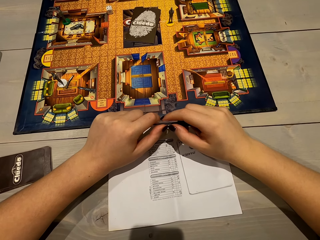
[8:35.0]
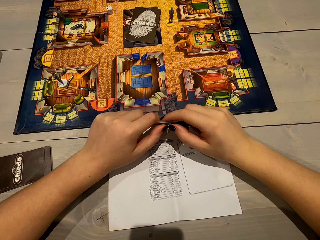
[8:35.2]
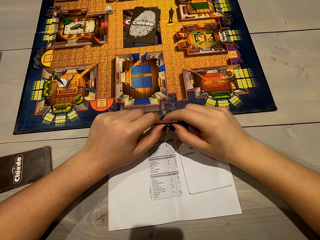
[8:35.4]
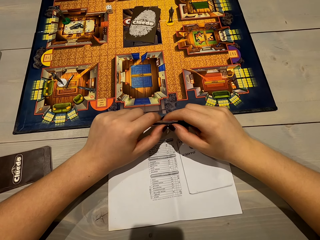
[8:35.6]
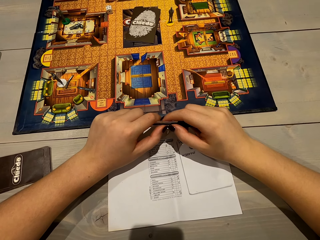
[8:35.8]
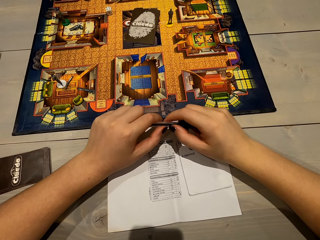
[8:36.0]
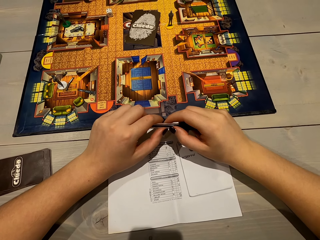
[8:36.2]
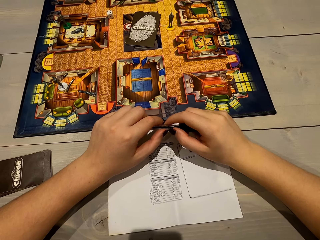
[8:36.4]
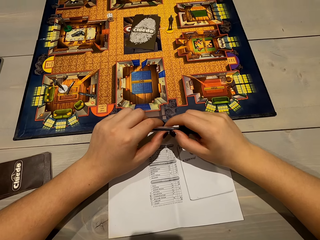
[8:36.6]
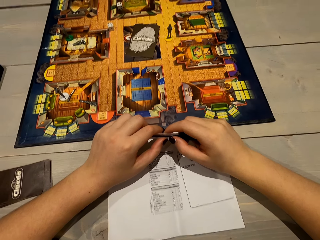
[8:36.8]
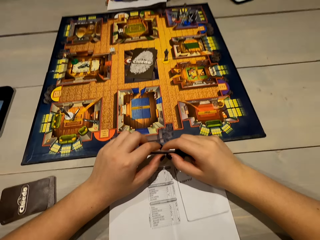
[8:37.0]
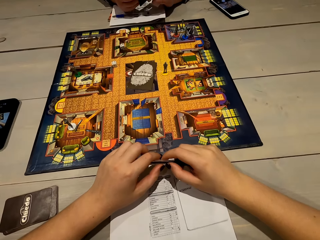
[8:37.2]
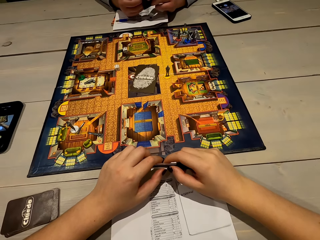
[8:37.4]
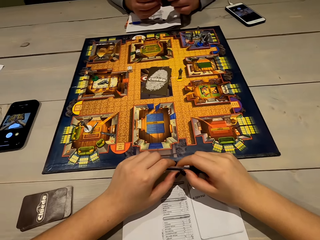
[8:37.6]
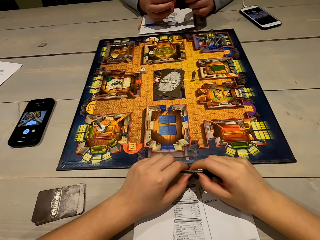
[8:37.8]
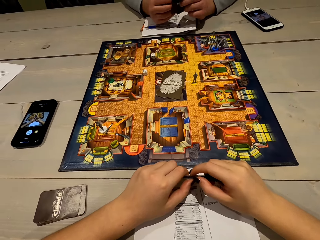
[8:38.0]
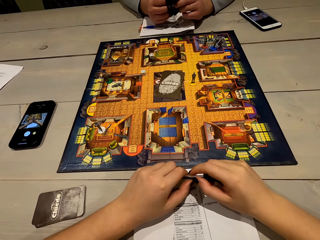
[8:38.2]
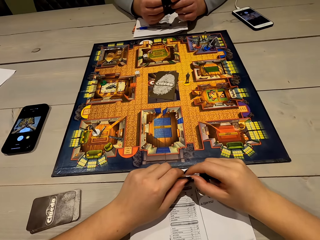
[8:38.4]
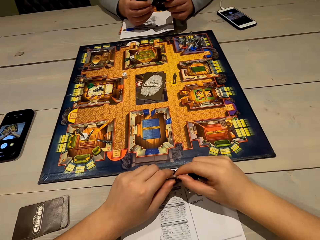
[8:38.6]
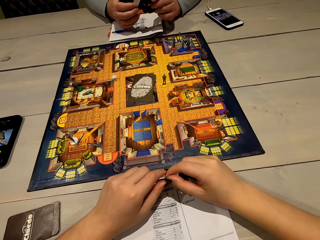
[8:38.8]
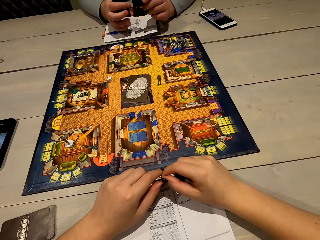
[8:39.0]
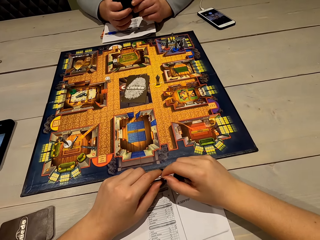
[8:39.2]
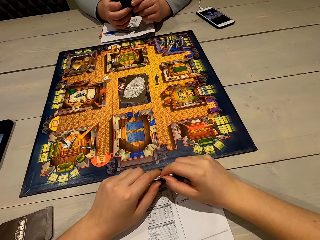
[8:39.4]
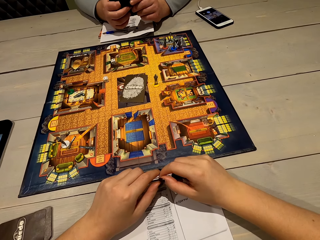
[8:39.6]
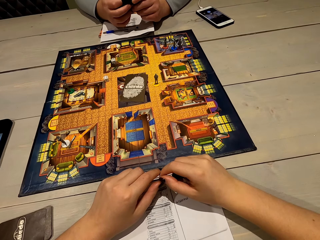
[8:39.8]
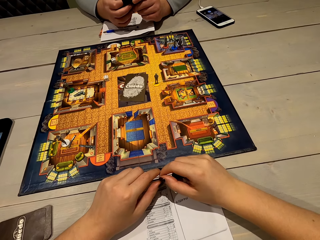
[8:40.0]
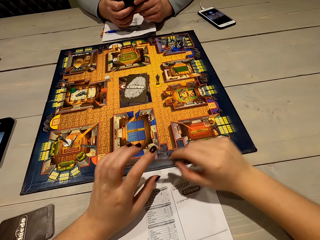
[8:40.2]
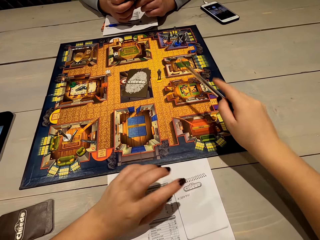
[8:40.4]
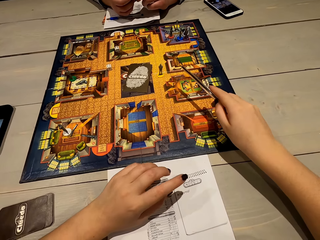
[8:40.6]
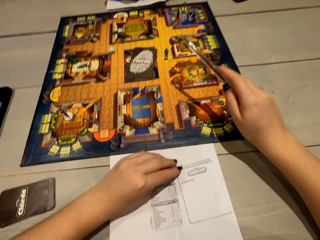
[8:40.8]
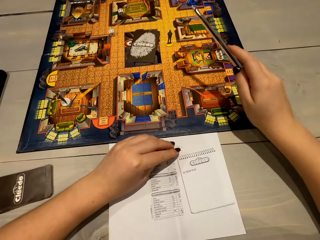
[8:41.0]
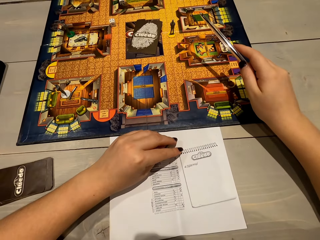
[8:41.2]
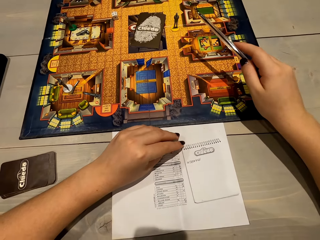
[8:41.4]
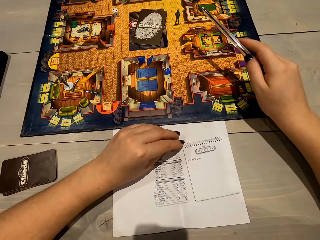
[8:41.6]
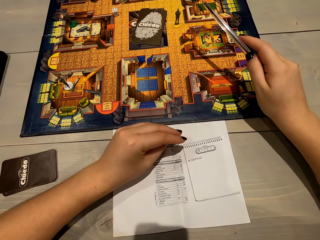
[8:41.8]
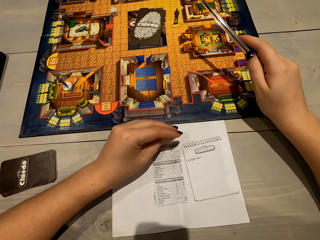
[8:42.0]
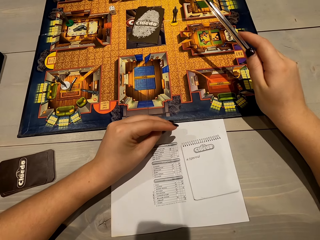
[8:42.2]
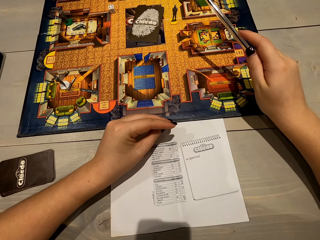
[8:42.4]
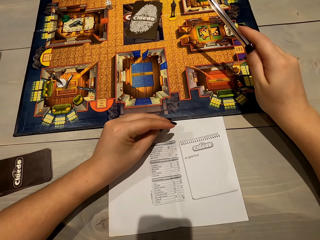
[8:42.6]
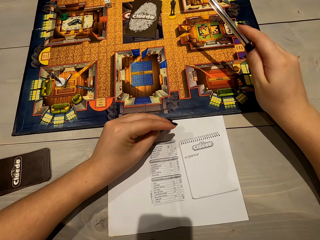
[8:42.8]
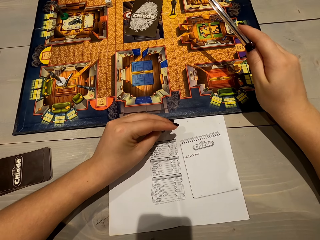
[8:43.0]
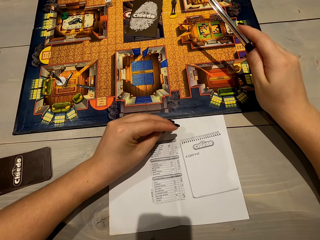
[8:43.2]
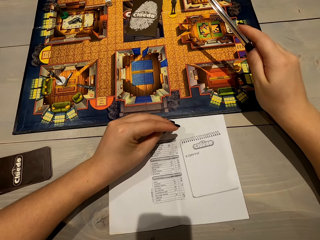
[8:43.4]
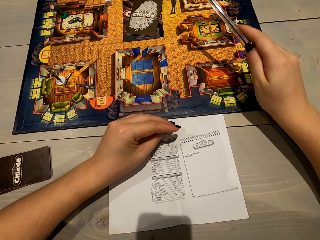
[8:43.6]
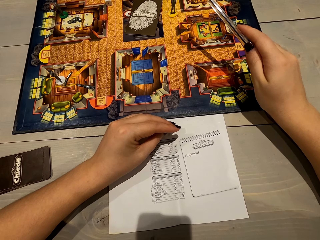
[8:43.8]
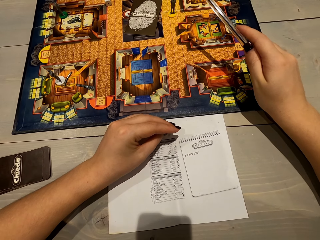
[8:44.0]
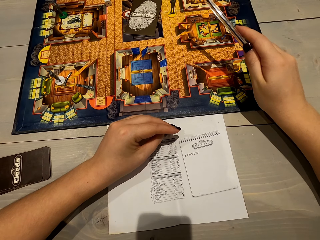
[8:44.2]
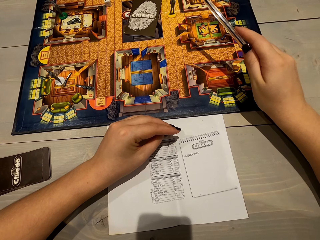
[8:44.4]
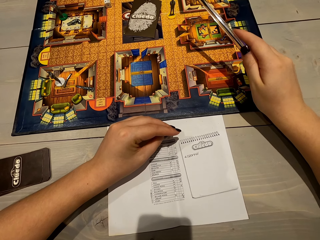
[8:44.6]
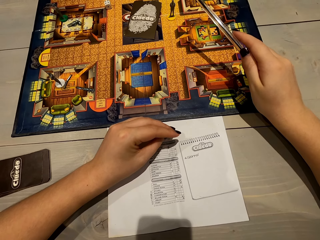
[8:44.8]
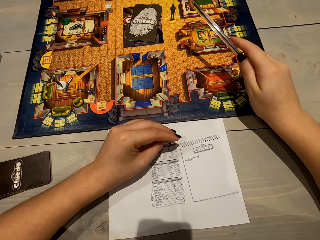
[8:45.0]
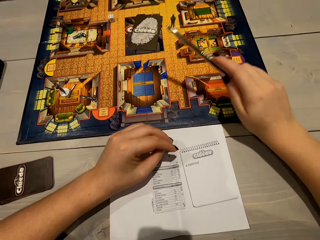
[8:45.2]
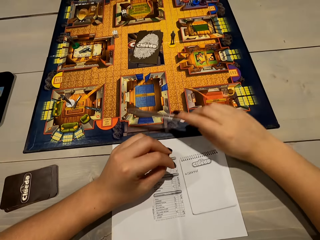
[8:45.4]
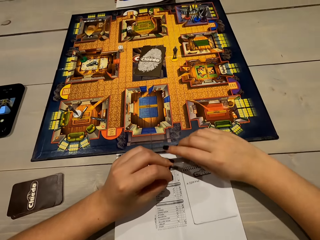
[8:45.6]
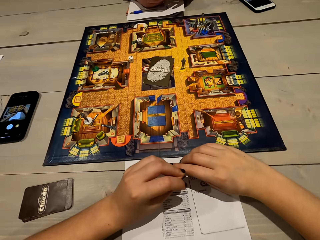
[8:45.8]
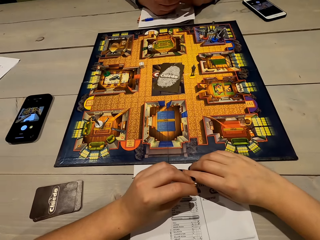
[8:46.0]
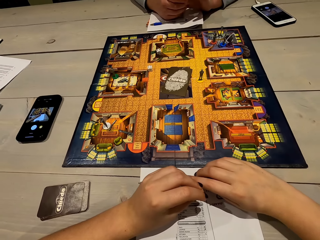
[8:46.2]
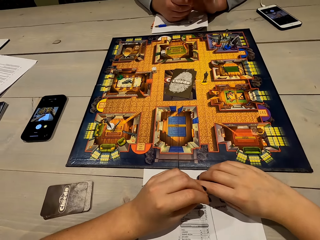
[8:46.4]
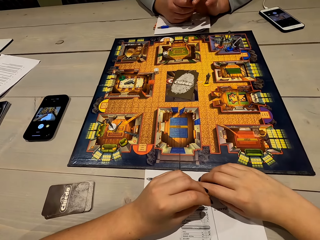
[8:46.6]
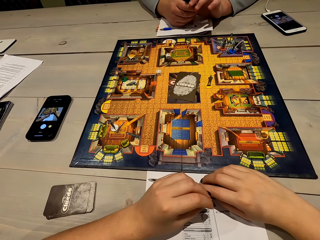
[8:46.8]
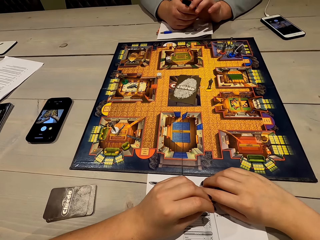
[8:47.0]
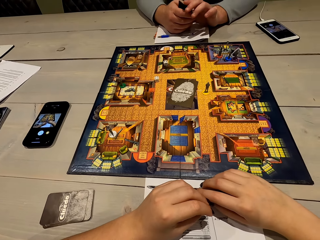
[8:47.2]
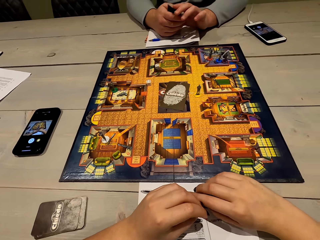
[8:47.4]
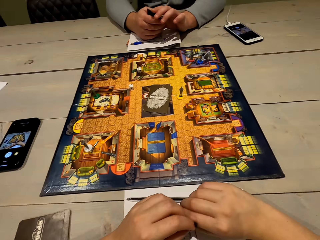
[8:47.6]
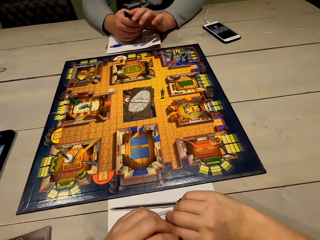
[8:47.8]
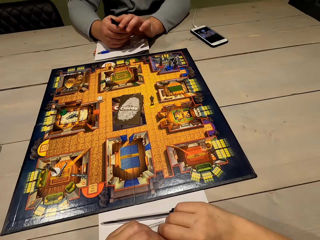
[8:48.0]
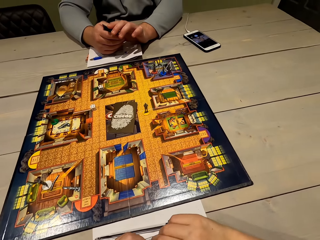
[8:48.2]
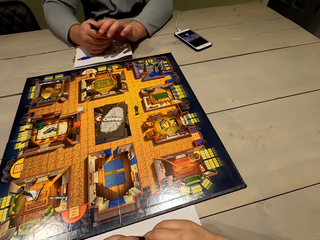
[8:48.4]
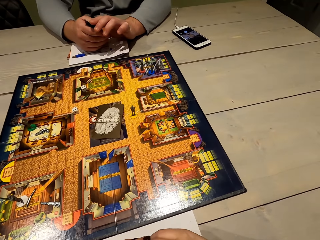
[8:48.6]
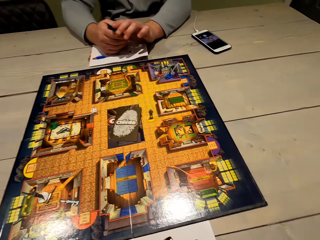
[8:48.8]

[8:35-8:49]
The camera wearer talks to the man. They talk to the man again. The man shuffles the cards. The camera wearer points at the game board. They talk to the man. They stare at the sheet of paper. They place the pen on the sheet of paper. They stare at the game board. They talk to the man.

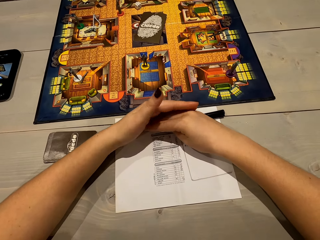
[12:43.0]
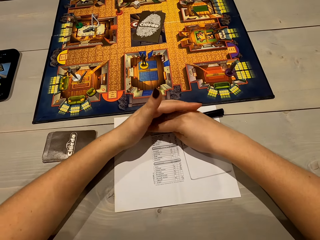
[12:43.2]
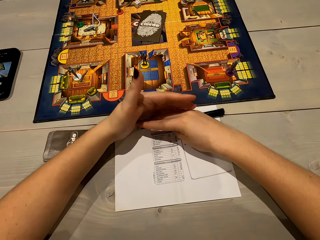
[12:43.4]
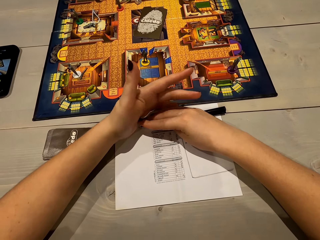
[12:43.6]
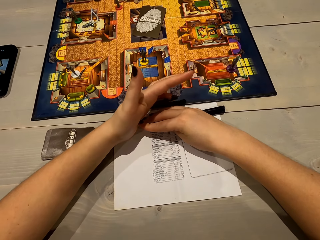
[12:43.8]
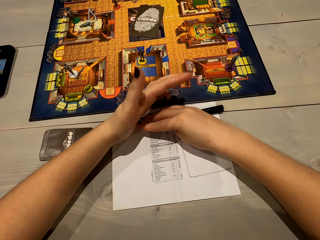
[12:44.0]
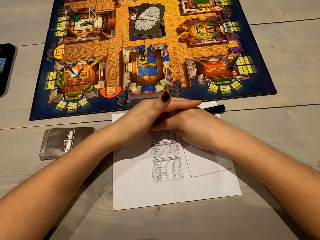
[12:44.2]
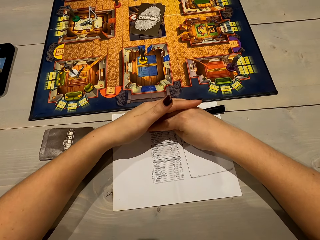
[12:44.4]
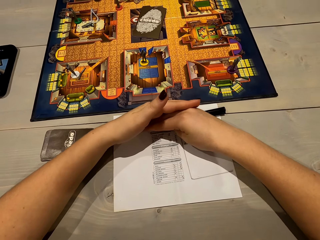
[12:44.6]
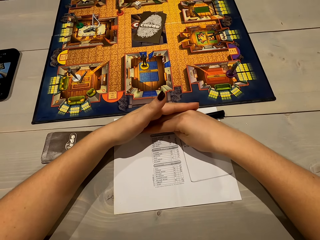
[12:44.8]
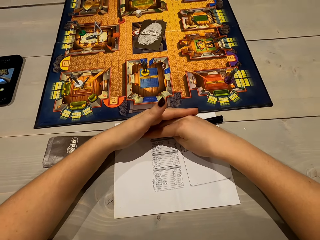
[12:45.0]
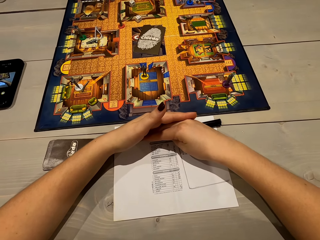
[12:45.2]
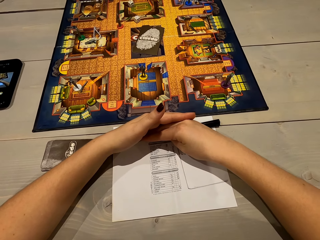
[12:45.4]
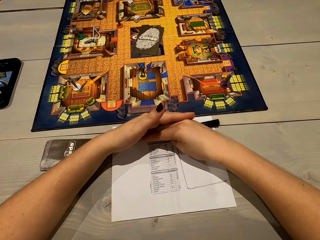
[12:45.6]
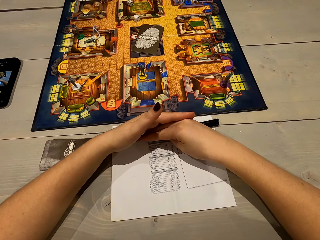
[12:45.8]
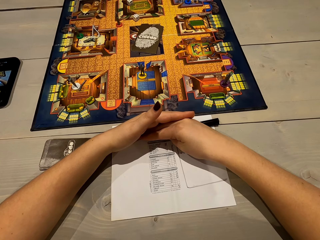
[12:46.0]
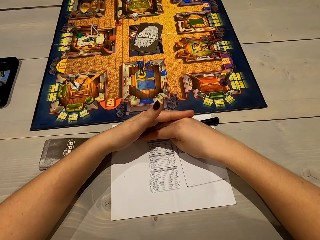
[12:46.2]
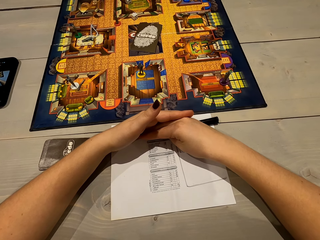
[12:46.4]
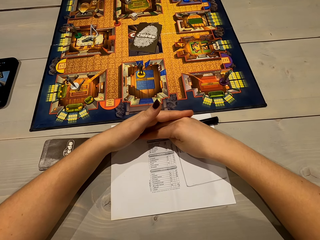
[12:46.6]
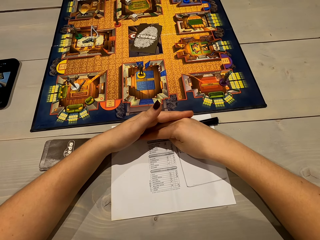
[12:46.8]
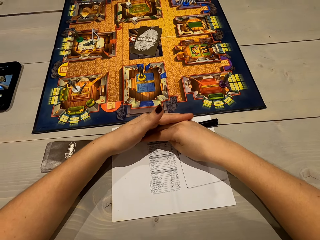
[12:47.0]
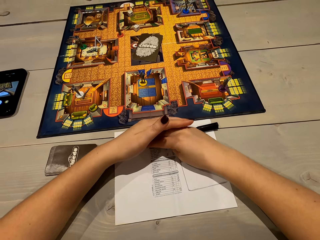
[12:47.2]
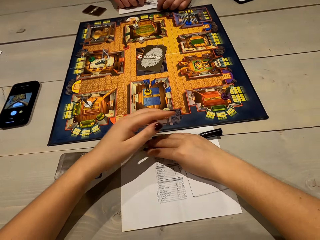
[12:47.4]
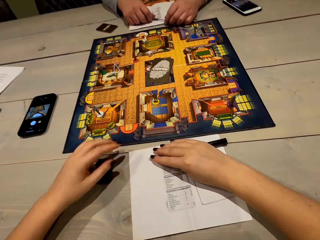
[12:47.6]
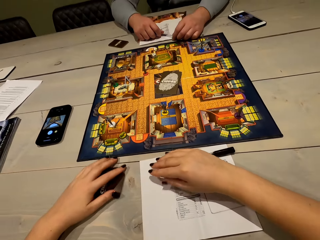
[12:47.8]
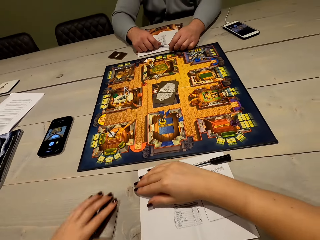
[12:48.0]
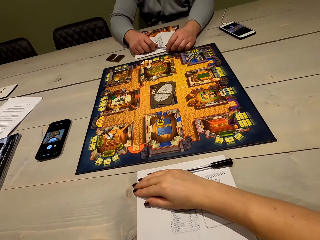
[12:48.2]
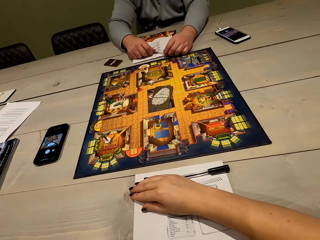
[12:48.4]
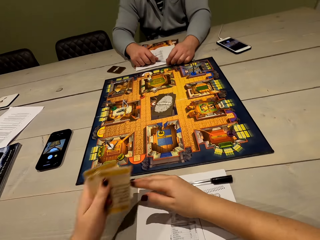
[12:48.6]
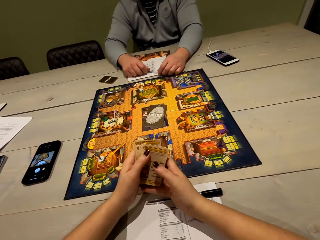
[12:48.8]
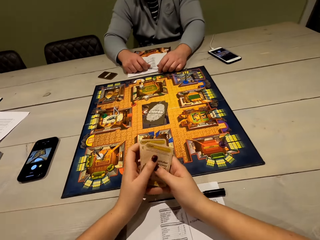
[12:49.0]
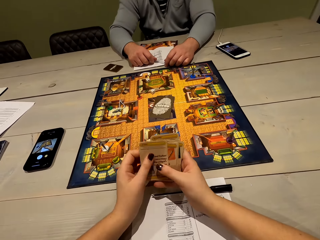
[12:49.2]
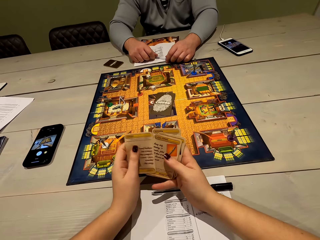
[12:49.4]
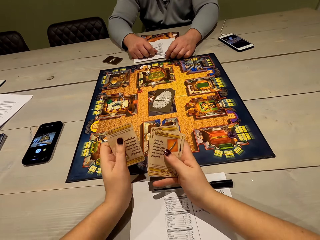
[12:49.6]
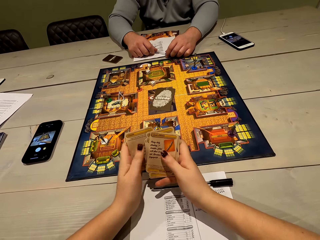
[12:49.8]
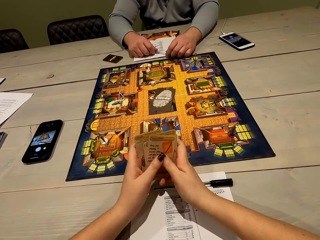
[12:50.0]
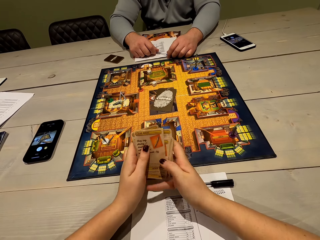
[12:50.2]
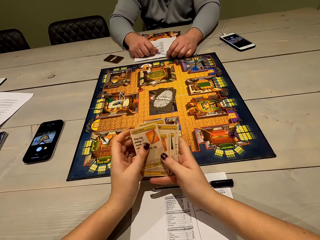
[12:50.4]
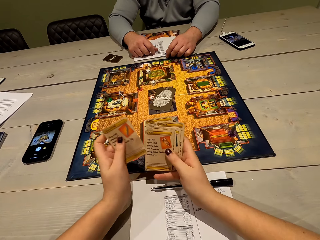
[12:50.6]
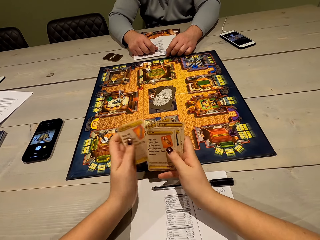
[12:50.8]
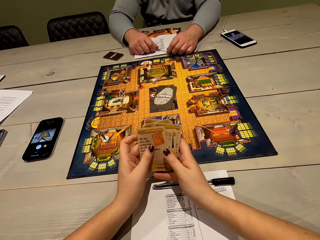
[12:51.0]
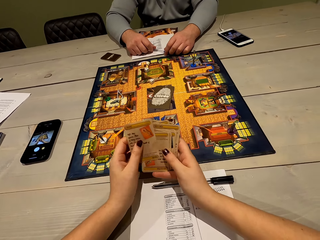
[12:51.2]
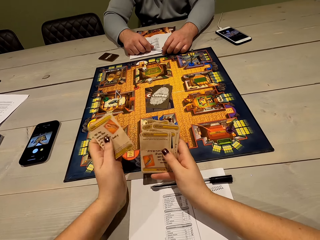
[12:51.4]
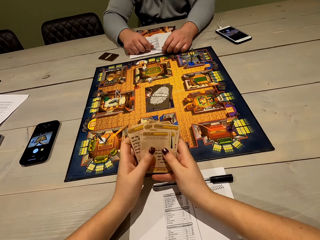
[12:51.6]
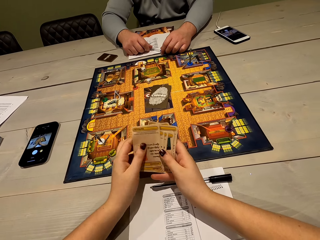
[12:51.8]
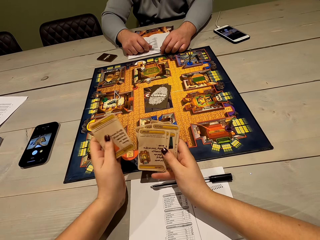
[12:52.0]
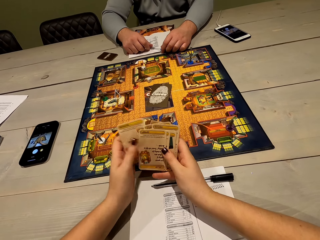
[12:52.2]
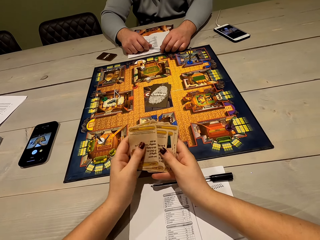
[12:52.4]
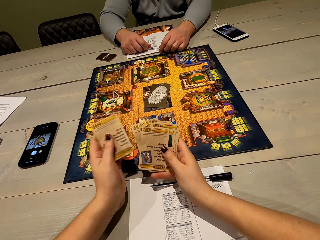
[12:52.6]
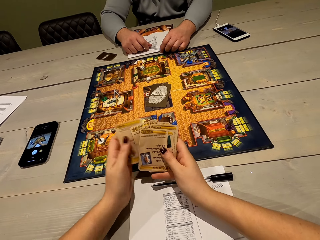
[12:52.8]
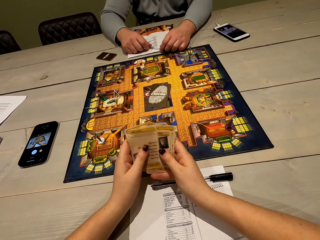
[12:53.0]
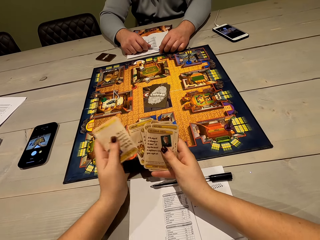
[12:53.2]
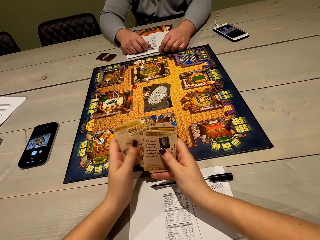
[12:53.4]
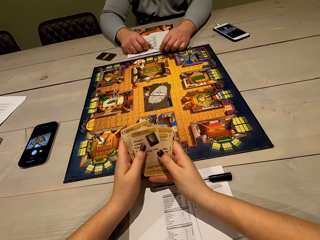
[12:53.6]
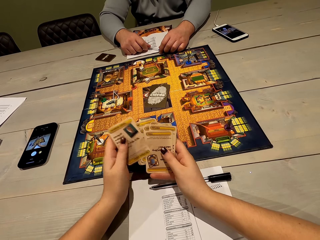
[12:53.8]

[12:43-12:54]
The camera wearer looks at something. They pick up the cards on the table. They shuffle the cards. They look at the cards. A man looks at the camera wearer. The camera wearer looks at the cards.
